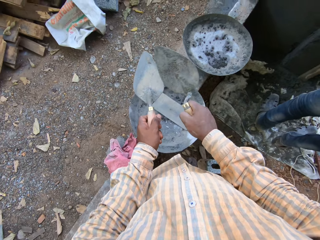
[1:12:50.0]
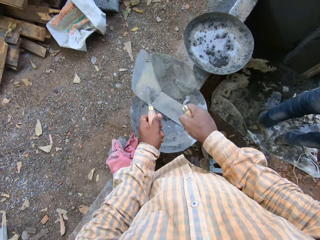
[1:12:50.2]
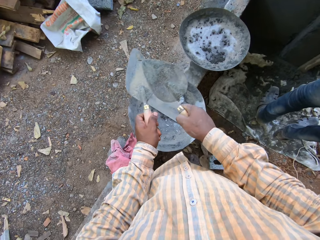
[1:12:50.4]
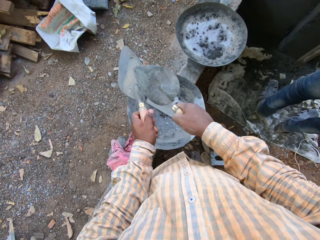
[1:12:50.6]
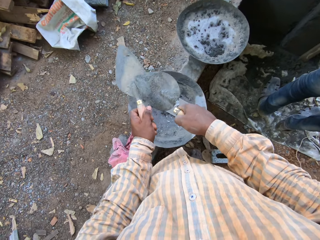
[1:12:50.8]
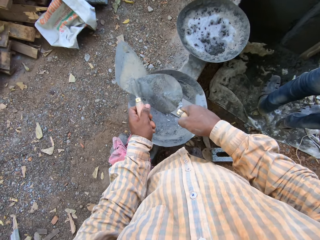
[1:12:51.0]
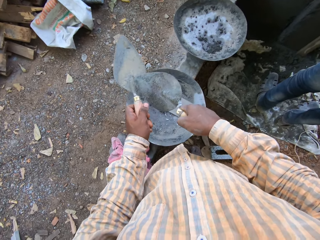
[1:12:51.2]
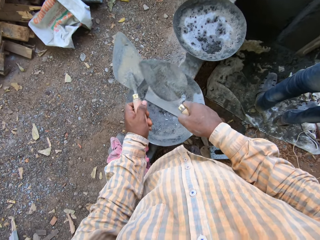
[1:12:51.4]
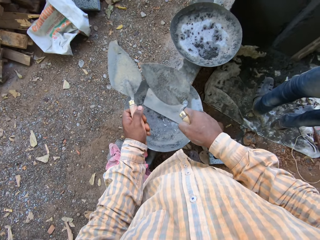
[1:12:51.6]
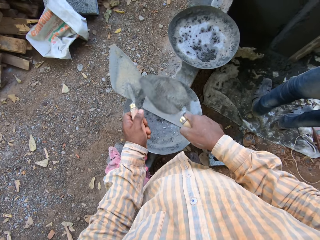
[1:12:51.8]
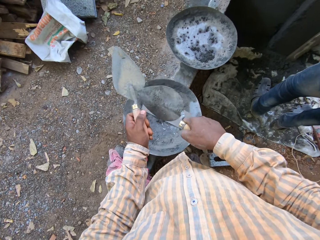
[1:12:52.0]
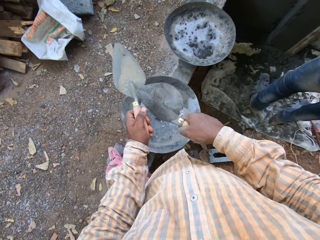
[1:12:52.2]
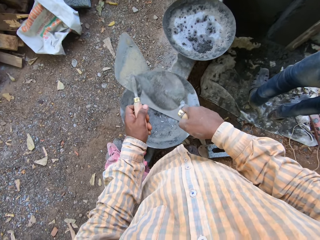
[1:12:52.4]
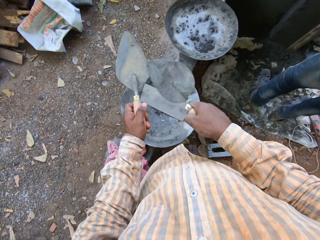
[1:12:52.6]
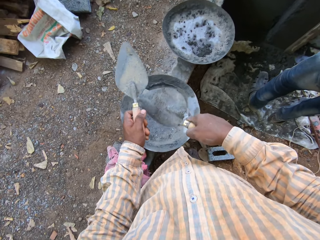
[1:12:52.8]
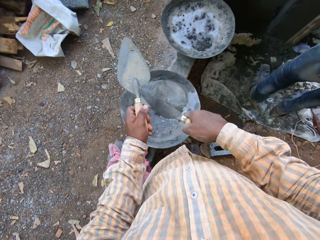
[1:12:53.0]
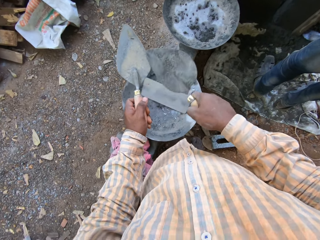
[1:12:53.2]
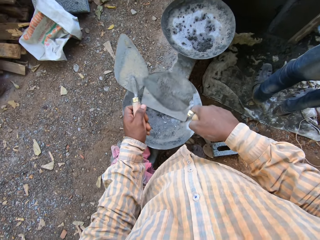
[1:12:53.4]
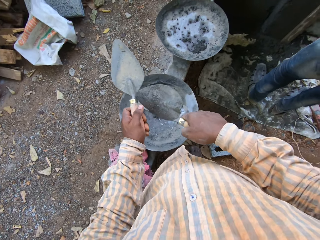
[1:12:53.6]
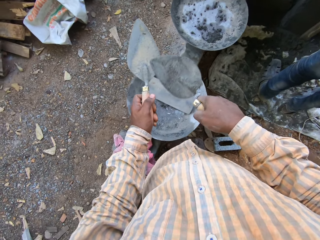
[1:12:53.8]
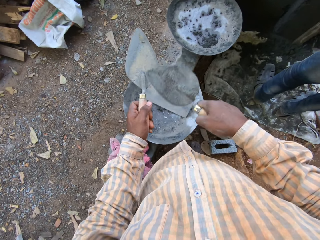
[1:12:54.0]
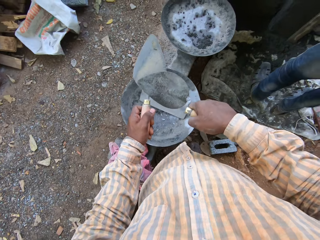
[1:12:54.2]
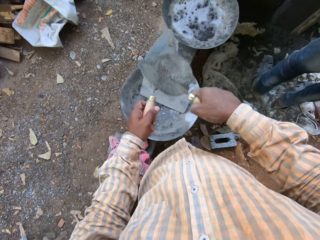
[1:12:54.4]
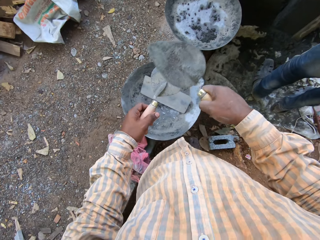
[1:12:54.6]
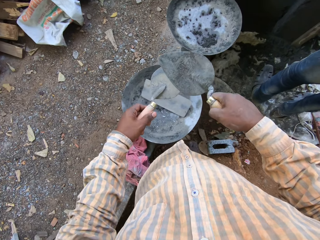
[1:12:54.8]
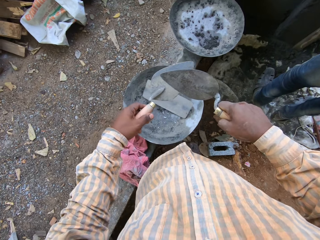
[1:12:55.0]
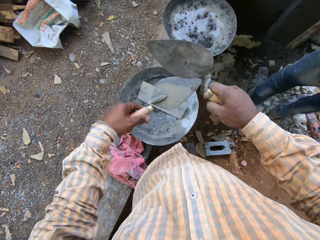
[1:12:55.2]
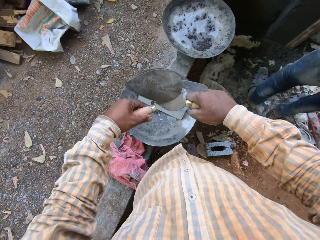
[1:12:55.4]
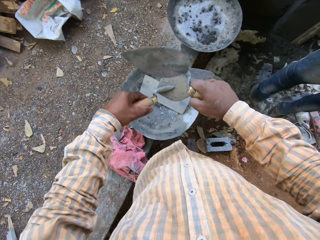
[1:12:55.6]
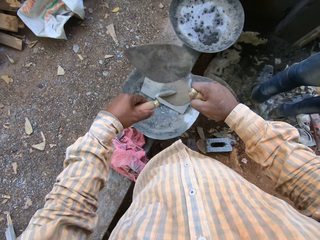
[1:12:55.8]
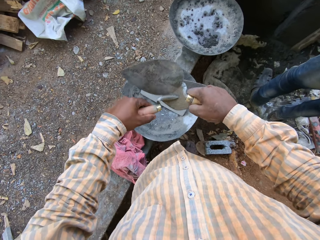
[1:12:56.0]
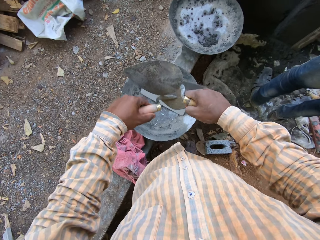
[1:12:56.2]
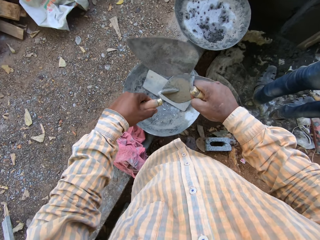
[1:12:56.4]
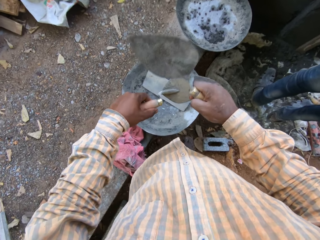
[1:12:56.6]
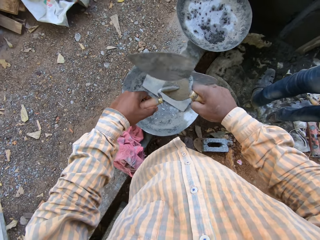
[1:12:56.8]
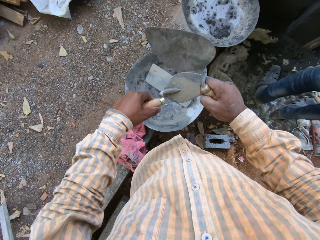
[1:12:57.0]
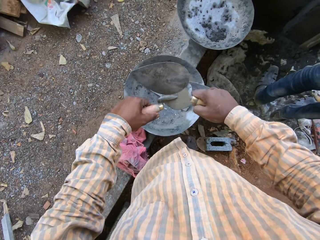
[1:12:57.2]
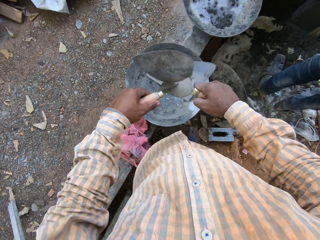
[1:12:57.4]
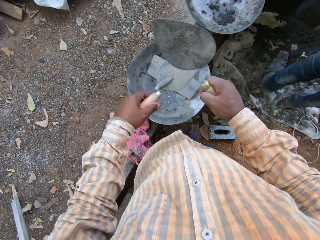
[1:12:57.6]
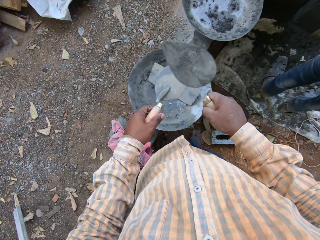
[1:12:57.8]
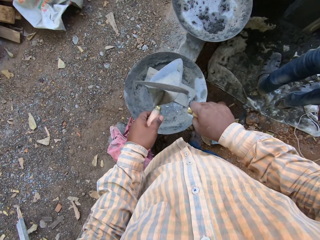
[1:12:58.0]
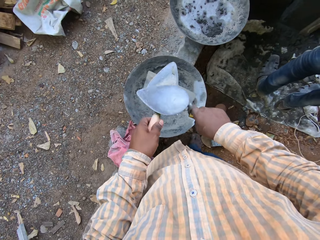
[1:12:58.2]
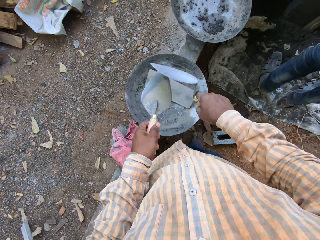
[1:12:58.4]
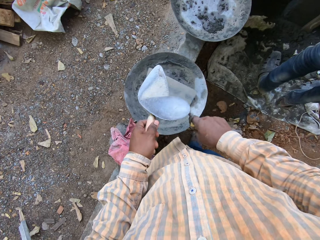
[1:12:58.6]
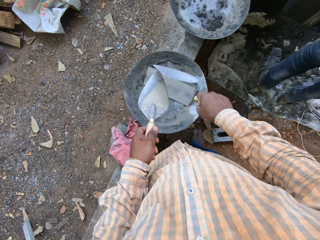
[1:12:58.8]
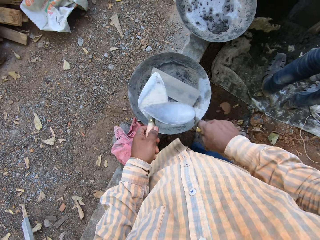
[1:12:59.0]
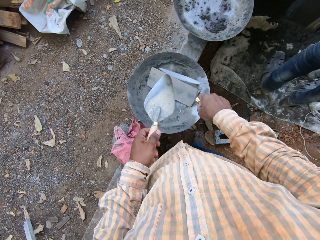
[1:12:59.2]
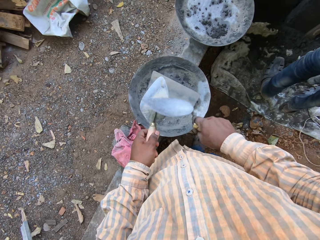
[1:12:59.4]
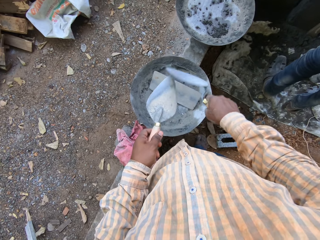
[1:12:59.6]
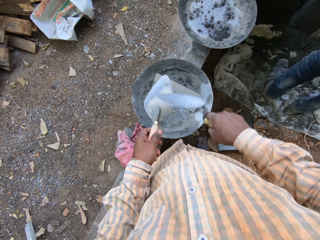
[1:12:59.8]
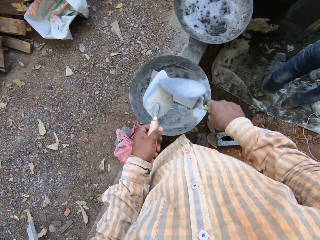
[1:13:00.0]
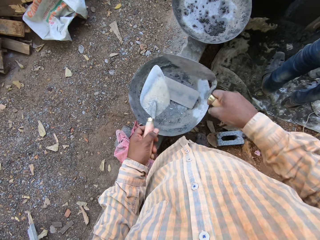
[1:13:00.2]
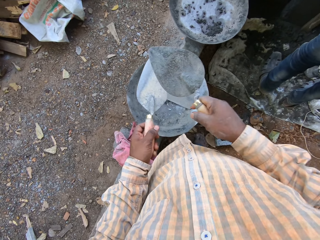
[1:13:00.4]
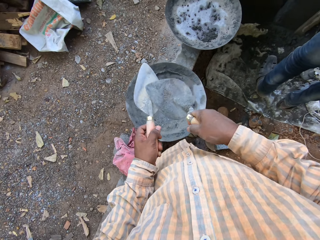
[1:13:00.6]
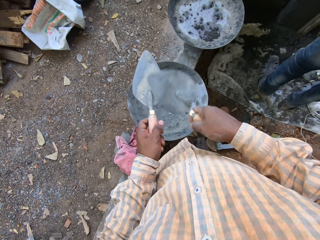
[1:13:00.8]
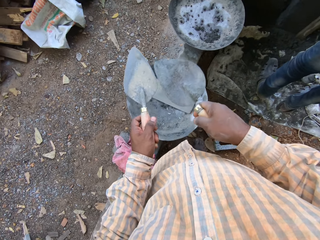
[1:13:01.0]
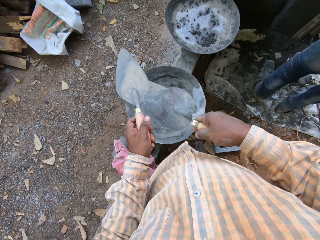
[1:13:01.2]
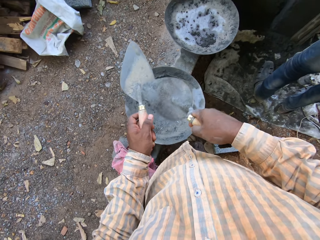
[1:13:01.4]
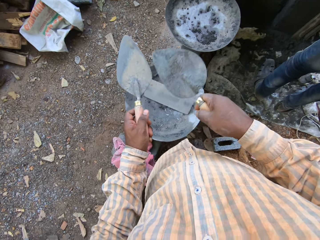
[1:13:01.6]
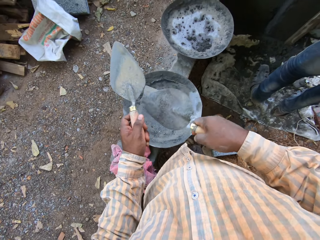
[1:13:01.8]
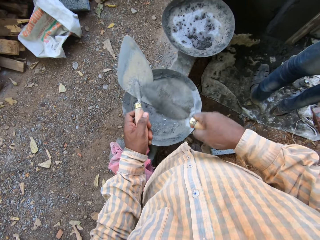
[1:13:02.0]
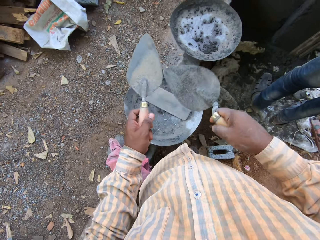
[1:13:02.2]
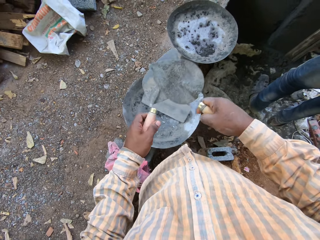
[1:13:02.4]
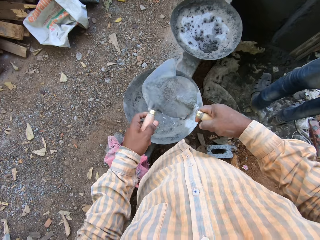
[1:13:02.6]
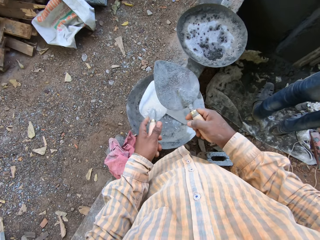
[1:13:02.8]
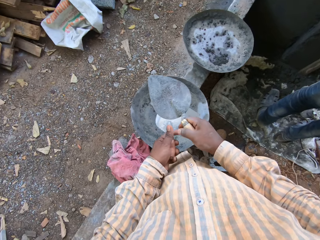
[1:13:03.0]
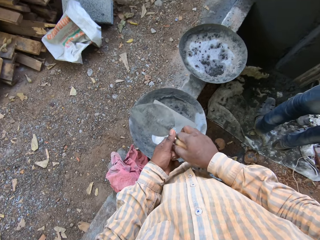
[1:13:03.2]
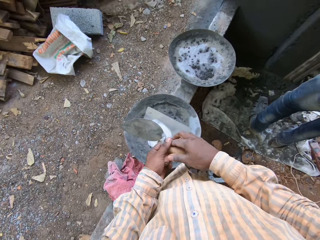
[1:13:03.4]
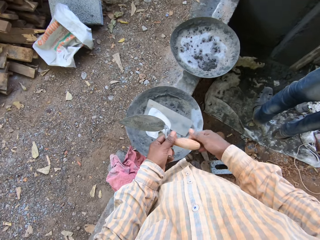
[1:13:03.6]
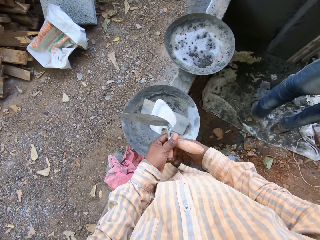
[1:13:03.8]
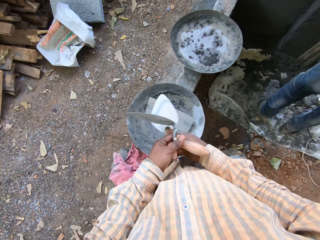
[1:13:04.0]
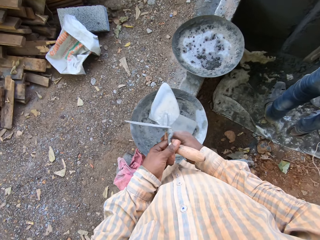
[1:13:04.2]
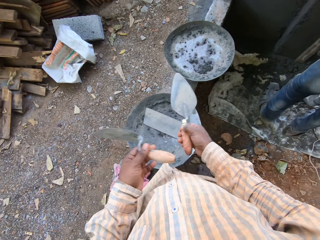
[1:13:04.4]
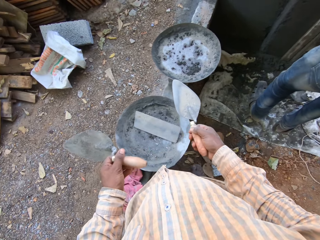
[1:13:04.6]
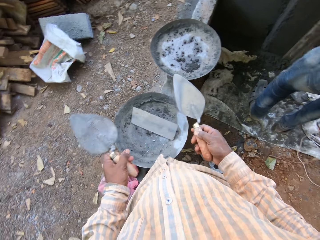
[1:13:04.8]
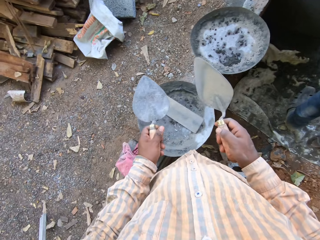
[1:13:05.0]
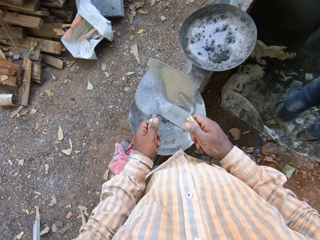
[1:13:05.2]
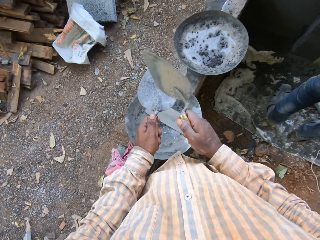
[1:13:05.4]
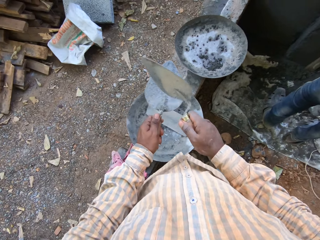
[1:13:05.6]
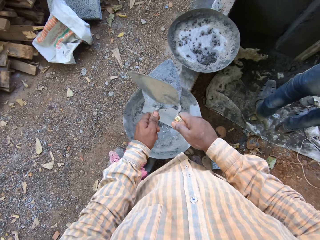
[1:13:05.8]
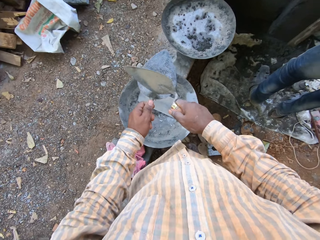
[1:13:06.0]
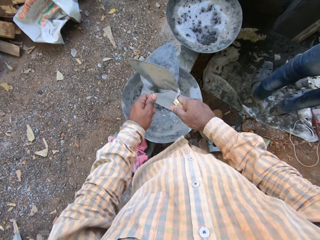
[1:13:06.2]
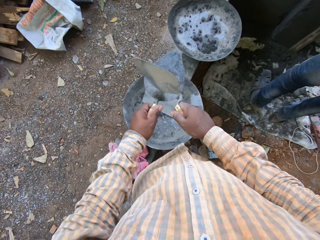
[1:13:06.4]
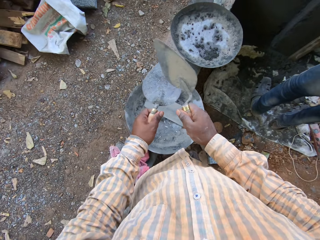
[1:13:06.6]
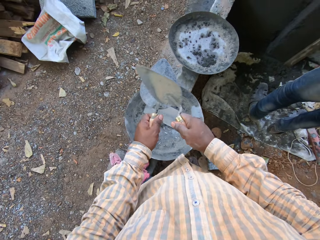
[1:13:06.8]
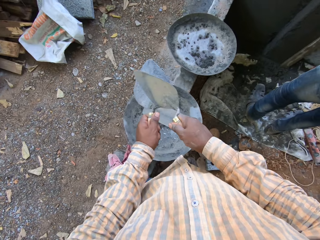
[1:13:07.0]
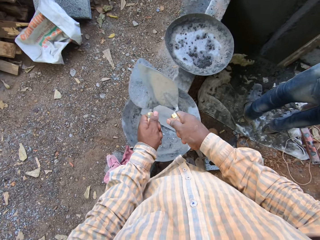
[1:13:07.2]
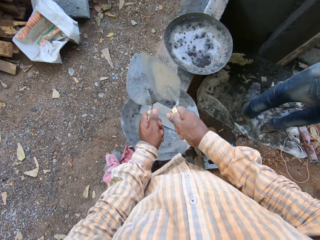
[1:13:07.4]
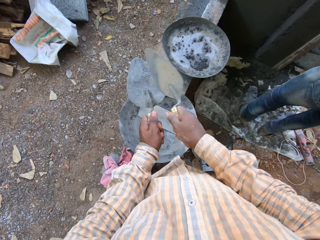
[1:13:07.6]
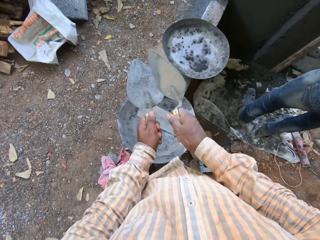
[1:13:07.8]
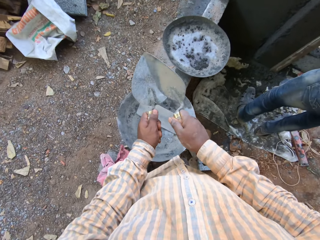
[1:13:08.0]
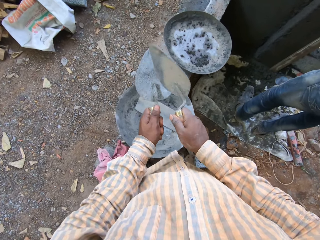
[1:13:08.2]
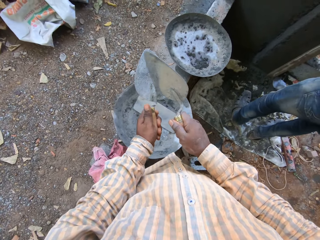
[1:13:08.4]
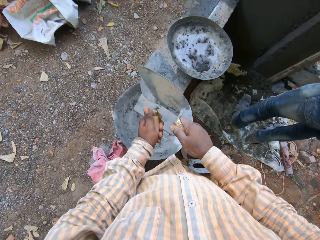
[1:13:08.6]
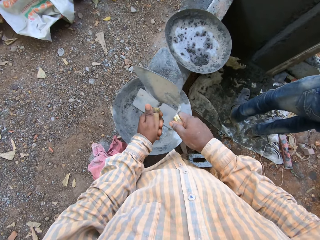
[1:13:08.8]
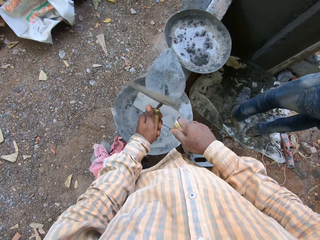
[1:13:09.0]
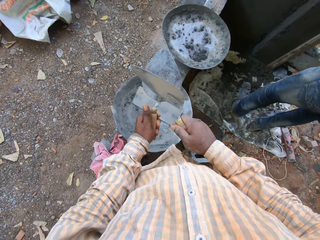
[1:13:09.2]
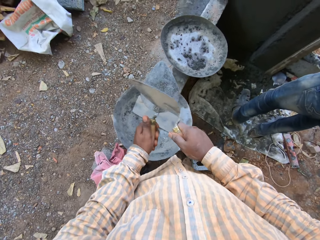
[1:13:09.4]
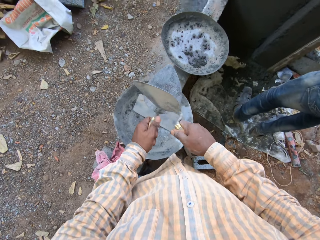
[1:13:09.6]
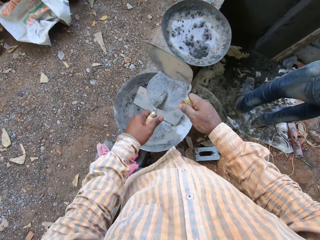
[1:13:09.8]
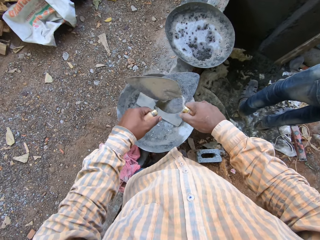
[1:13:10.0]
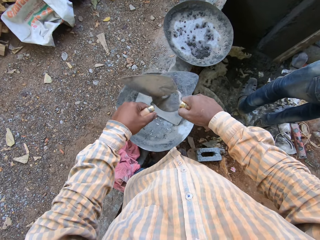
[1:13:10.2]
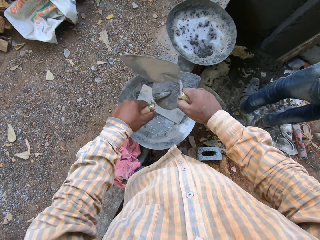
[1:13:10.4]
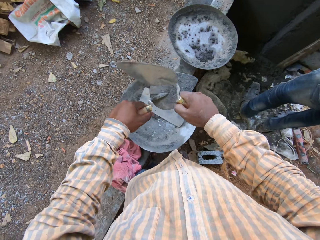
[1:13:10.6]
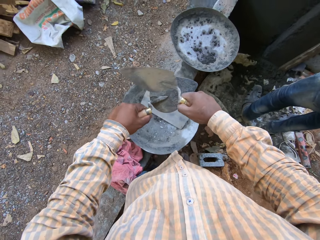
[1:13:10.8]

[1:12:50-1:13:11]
The camera wearer switches the bucket trowel in both hands. He scrapes the bucket trowel in his left hand with the bucket trowel in his right hand.
